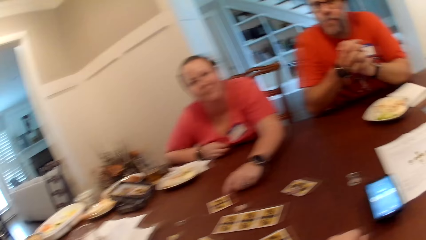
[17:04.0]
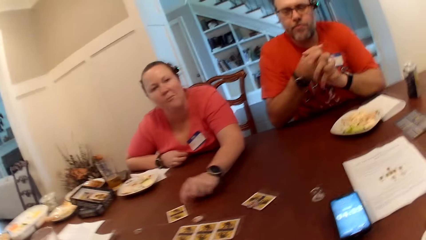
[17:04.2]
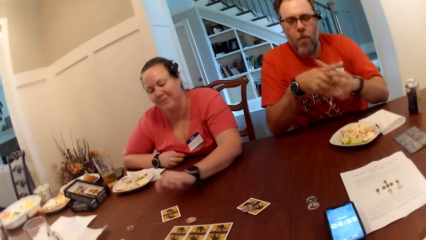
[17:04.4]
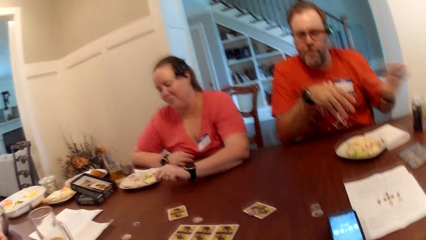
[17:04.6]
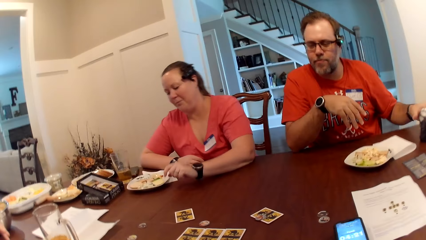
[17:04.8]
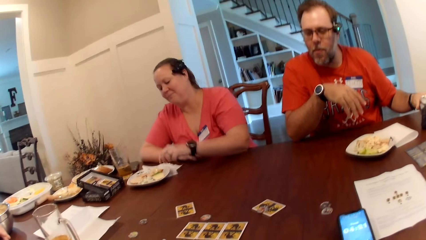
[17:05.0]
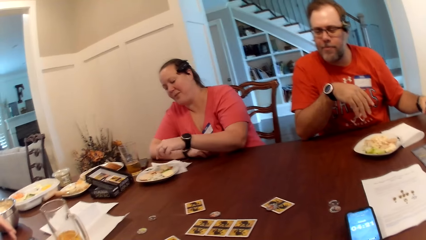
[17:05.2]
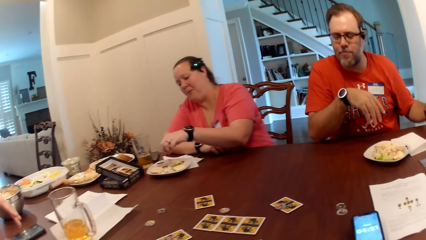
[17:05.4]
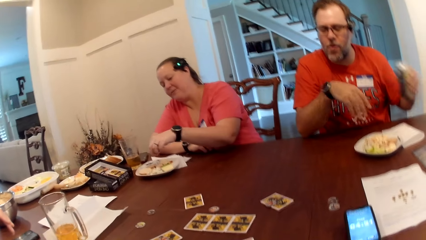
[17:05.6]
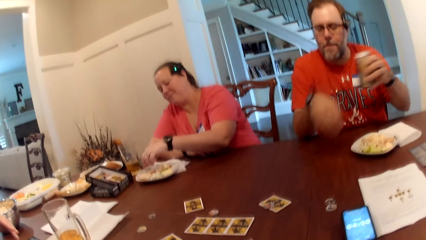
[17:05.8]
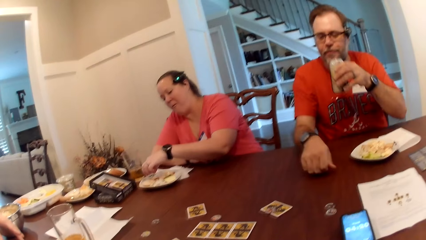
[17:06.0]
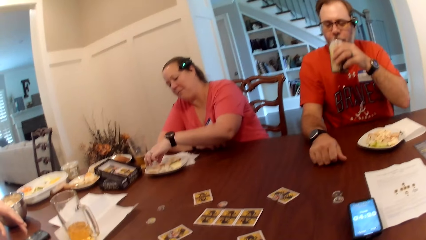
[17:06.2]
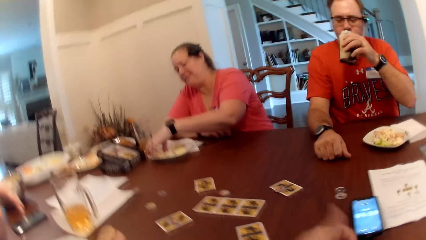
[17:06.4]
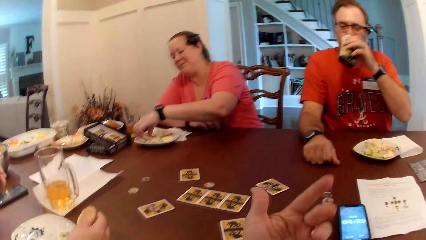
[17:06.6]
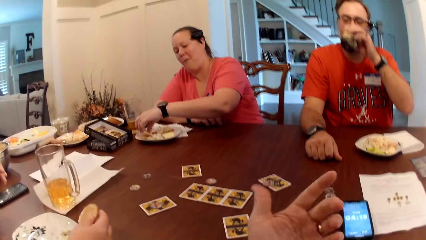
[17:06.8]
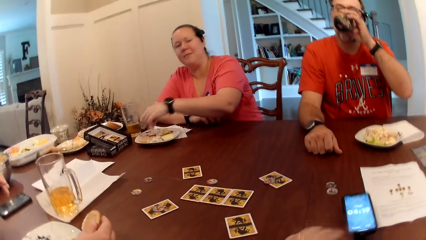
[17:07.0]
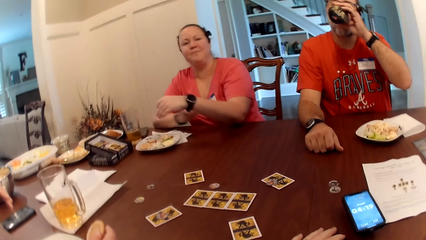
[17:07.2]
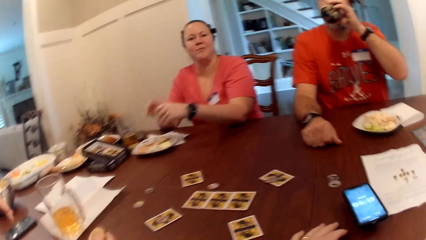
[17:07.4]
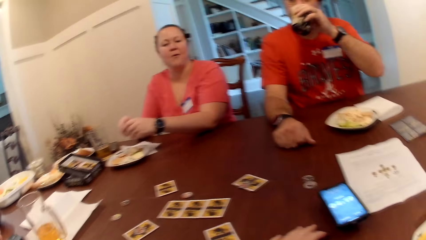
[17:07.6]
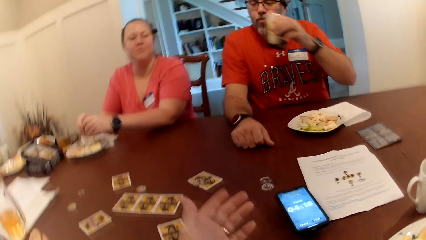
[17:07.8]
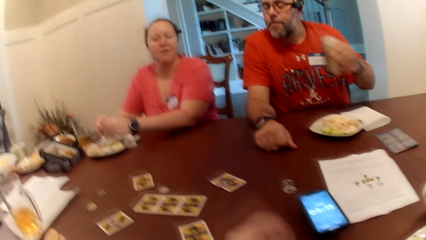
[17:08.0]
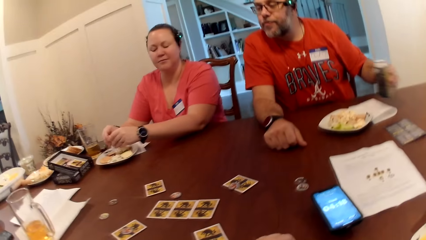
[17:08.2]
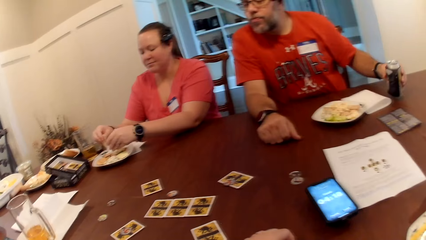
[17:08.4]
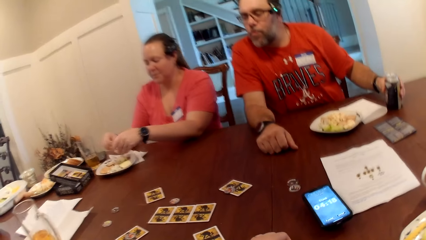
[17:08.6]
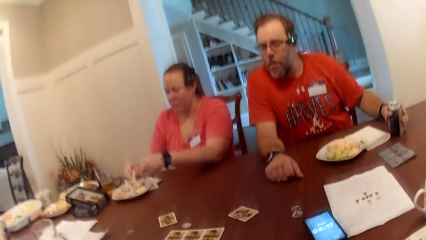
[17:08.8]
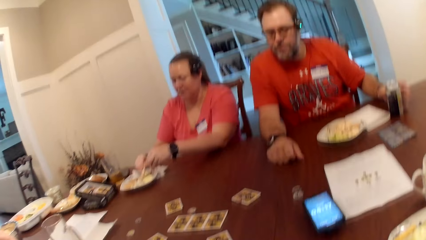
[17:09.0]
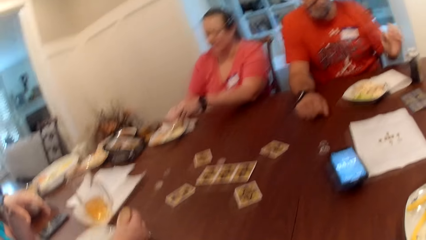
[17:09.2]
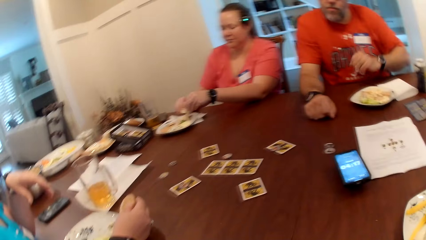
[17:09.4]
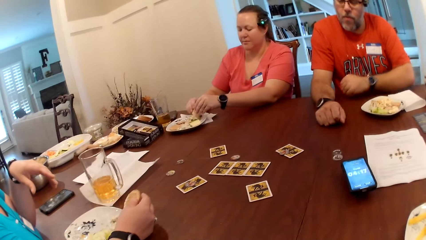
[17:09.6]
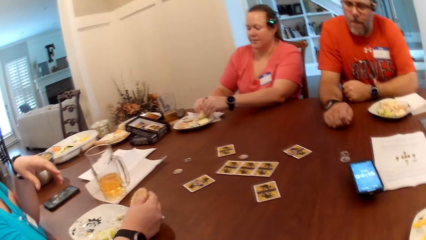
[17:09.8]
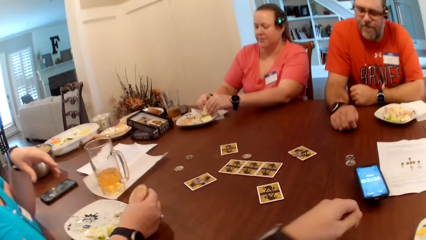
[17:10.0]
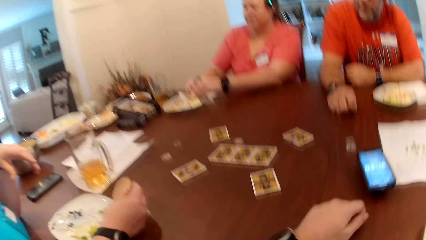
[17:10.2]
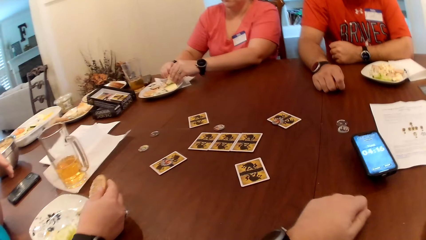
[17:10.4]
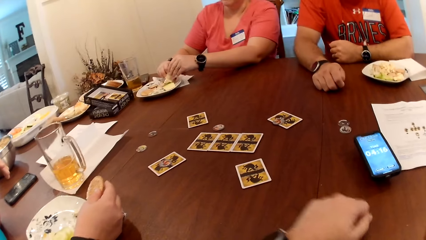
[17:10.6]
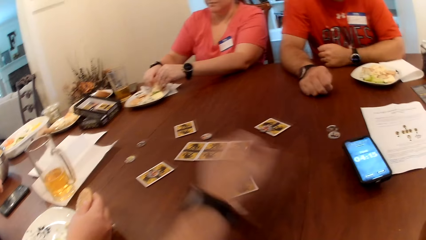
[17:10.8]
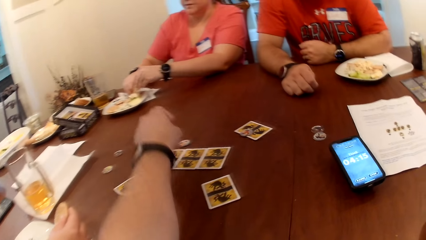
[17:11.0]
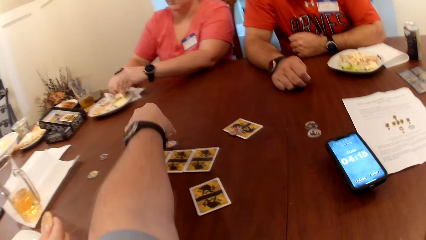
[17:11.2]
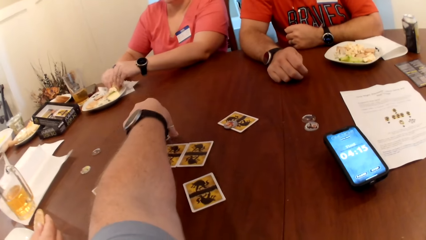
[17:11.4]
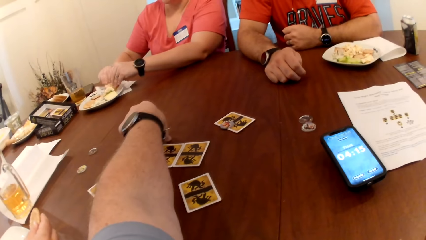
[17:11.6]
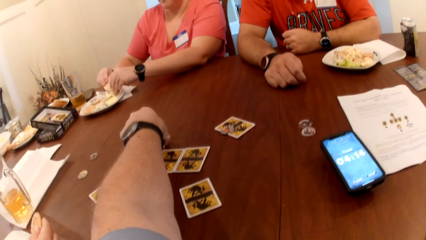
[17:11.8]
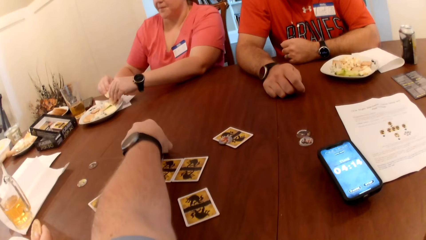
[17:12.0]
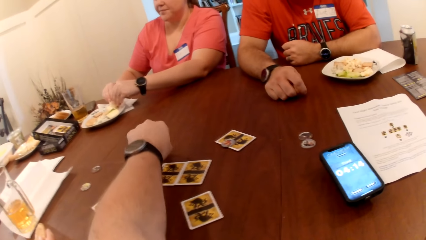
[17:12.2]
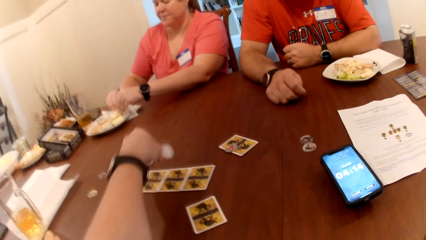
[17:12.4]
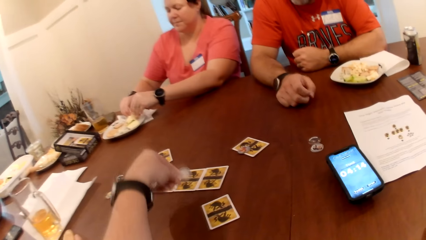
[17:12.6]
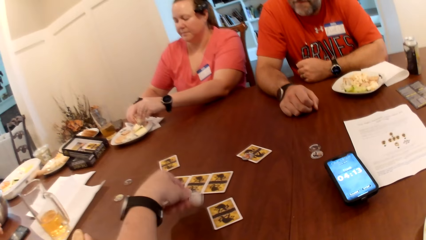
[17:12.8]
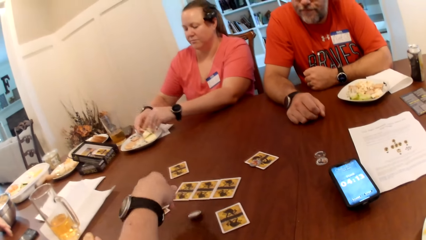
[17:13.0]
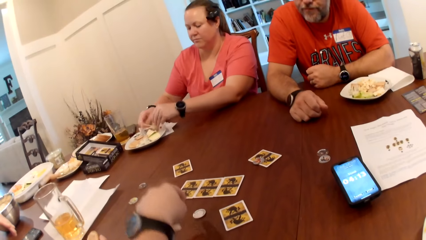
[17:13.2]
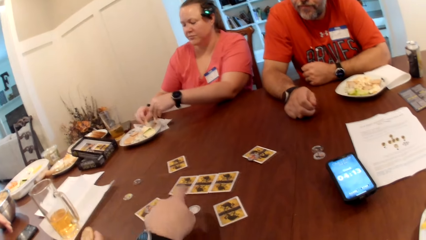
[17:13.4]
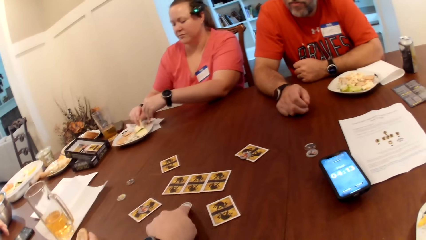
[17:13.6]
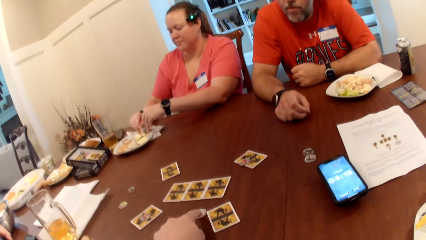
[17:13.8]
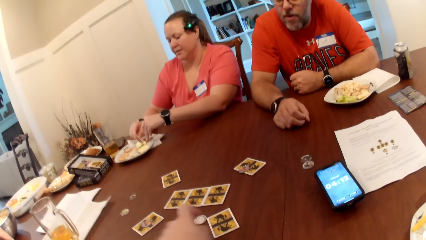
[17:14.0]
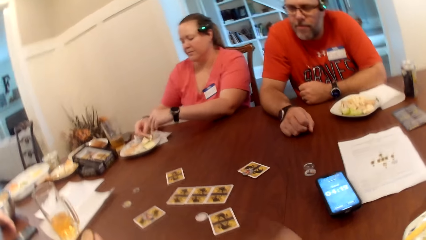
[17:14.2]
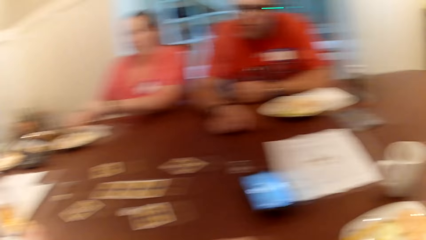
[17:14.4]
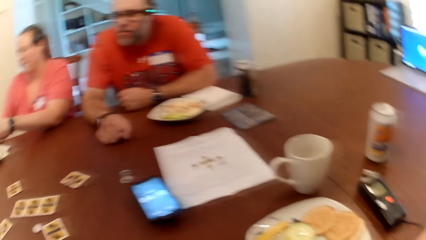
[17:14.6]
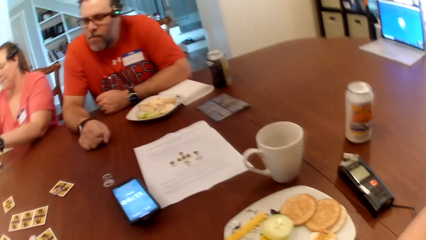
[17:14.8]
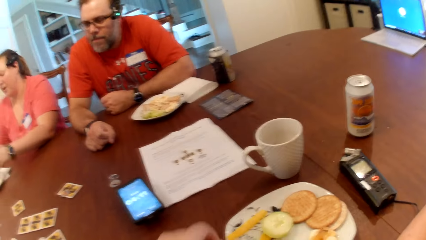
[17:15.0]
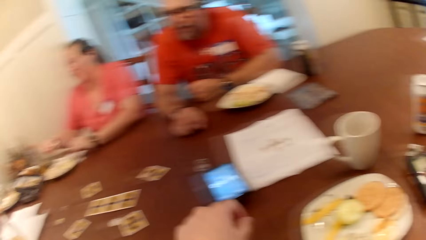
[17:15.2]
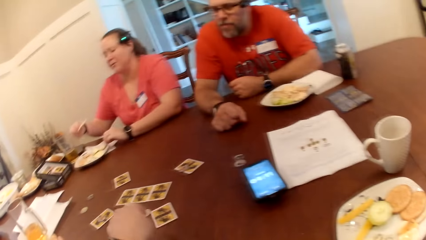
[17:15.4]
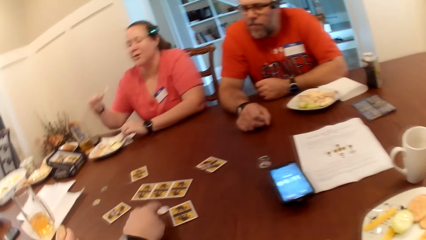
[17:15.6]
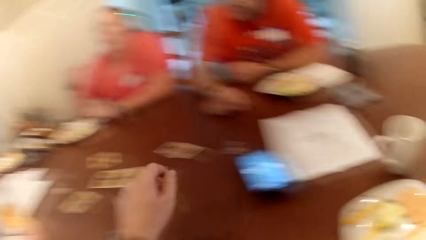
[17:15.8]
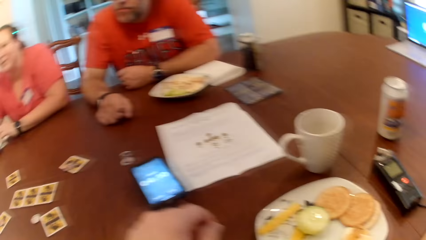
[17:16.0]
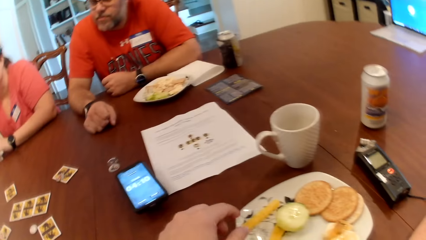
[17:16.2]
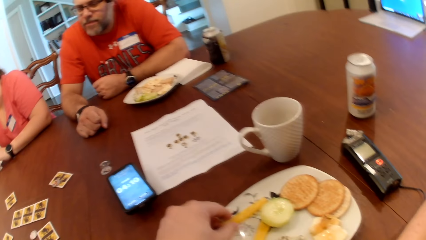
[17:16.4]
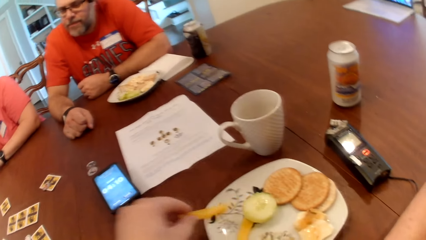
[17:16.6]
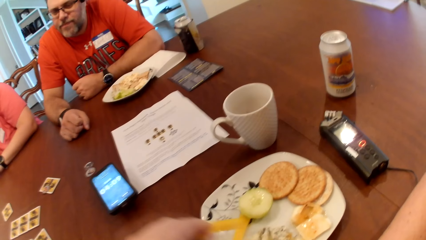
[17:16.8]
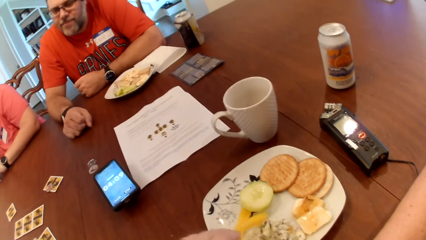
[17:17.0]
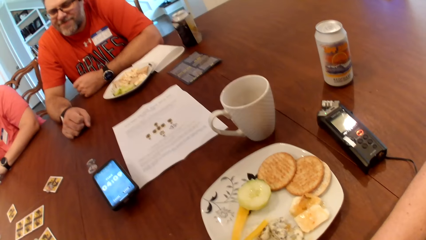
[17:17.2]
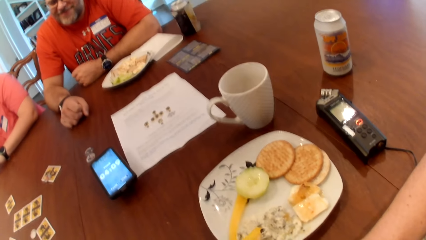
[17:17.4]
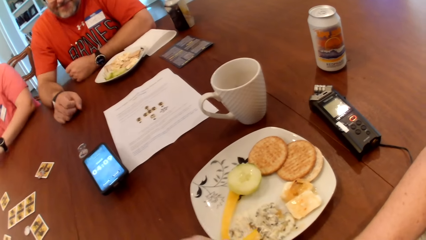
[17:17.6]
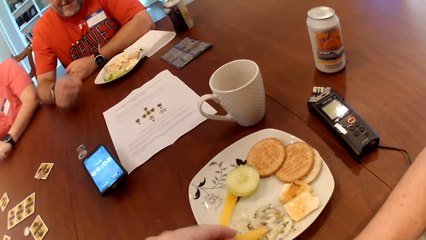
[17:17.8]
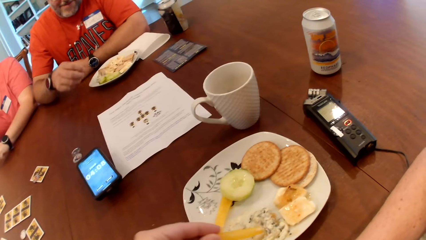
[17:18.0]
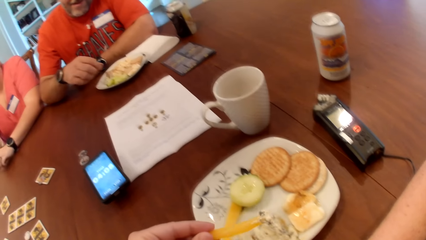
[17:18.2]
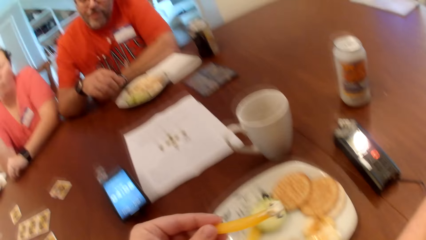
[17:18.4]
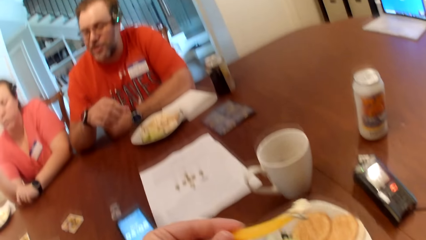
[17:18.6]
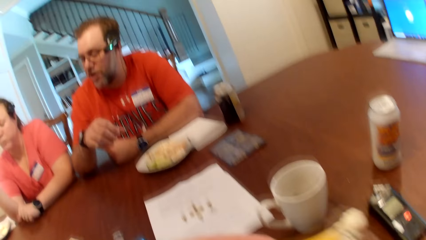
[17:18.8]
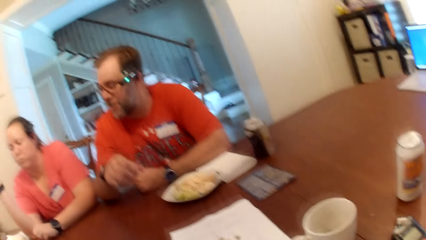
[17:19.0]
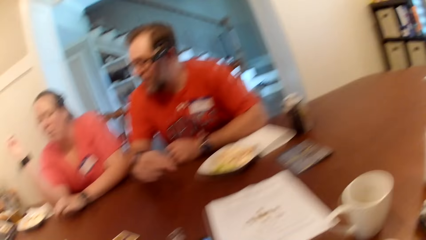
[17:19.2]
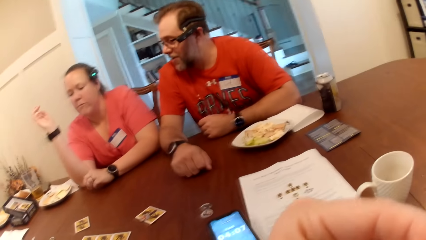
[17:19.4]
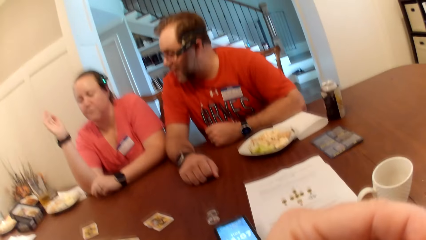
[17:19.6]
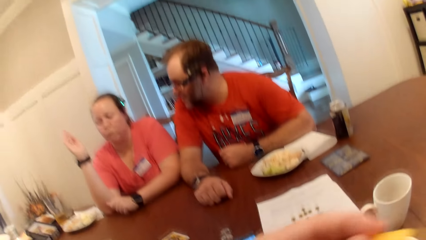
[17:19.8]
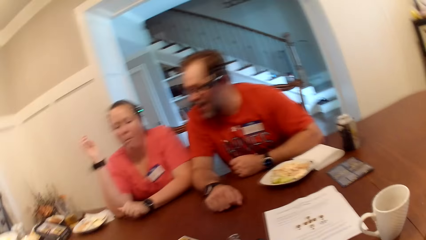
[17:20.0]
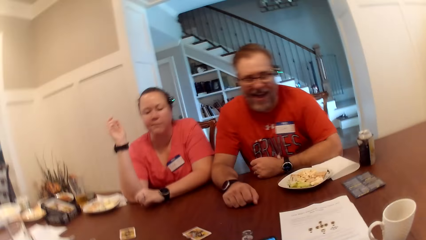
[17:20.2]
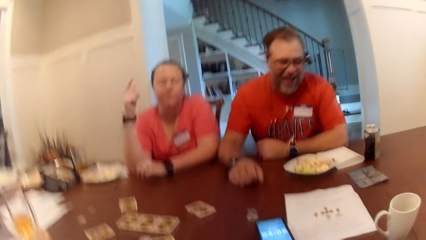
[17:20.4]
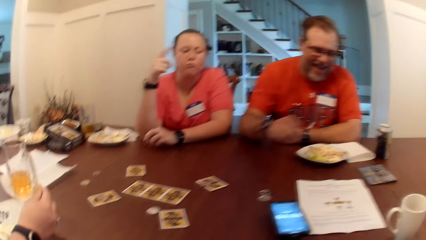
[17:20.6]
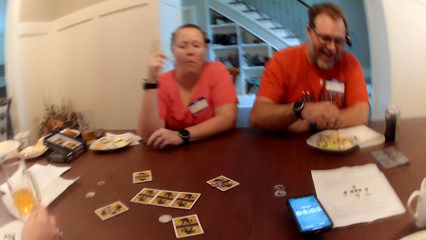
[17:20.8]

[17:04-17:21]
The man picks the canned drink on the table with his left hand. The woman picks fruit from the table with both hands. The man drinks the canned drink in his left hand. The camera wearer picks the token on the table with his left hand. He drops the token on the table with his left hand. He picks the fruit in the plate with his left hand. He eats.
